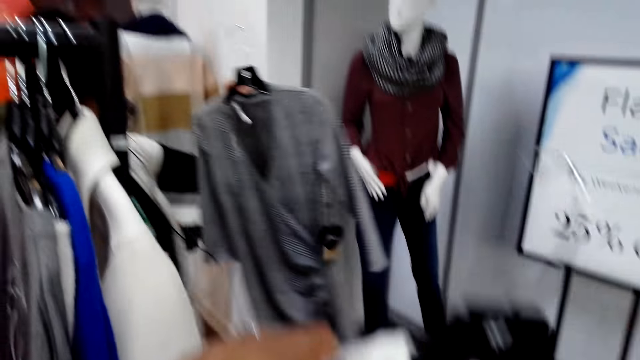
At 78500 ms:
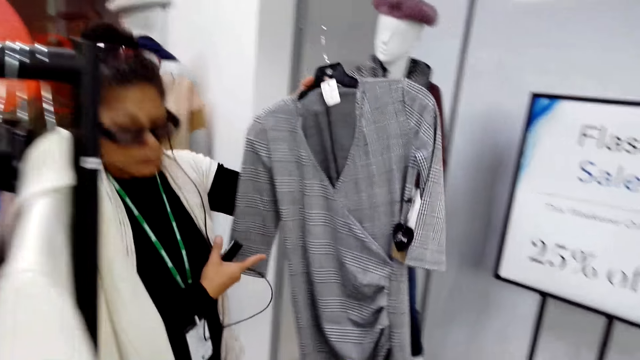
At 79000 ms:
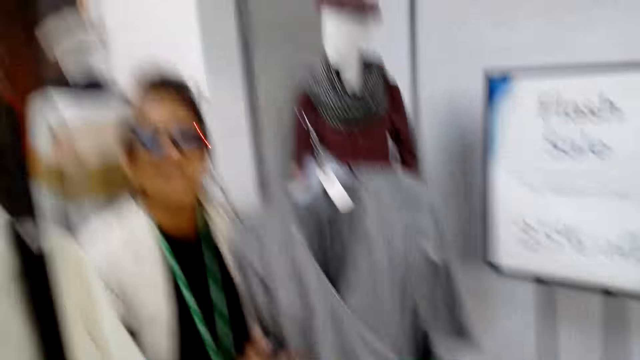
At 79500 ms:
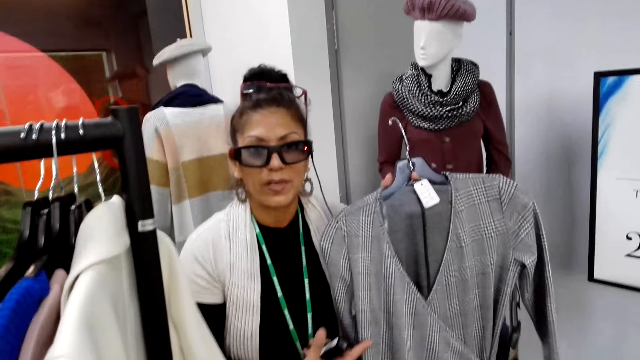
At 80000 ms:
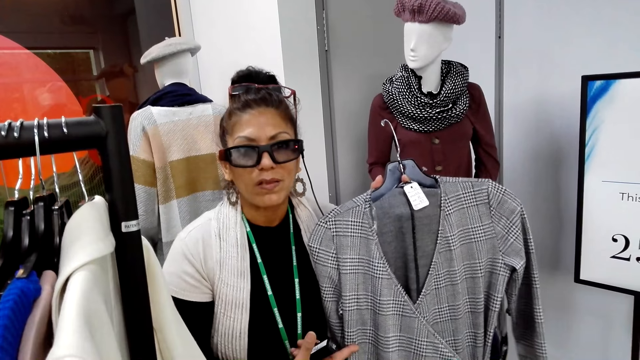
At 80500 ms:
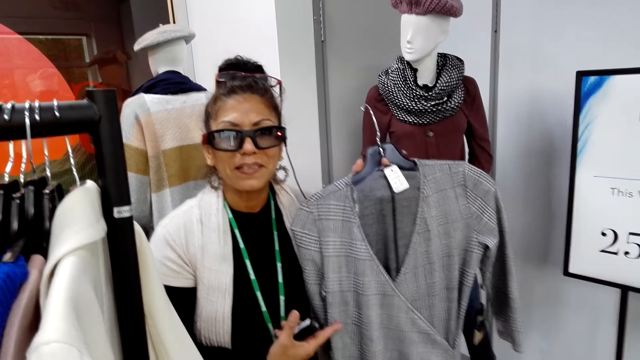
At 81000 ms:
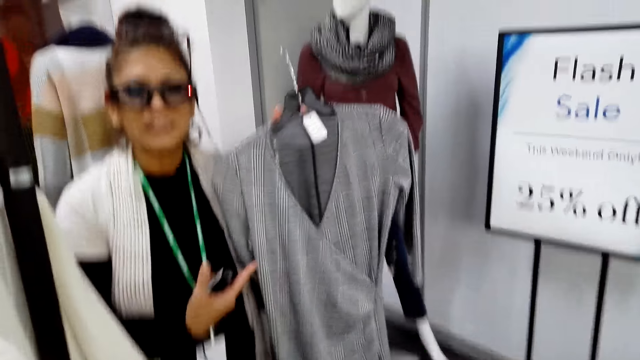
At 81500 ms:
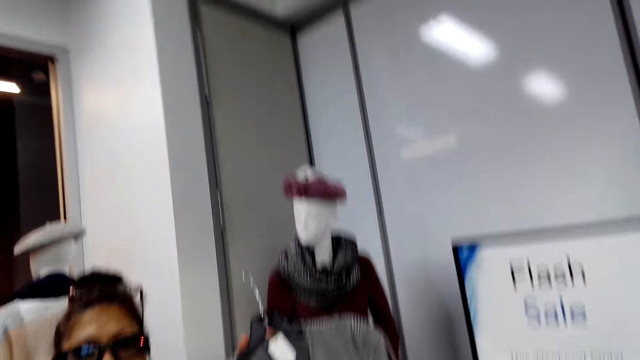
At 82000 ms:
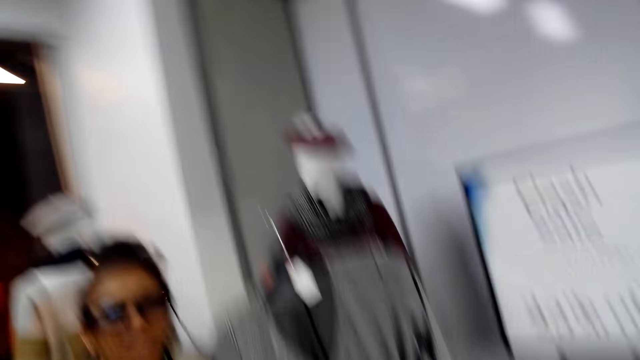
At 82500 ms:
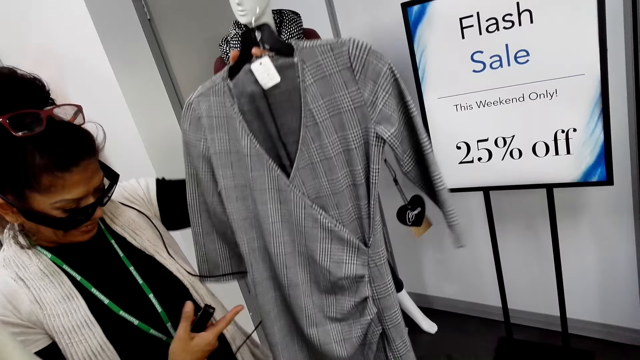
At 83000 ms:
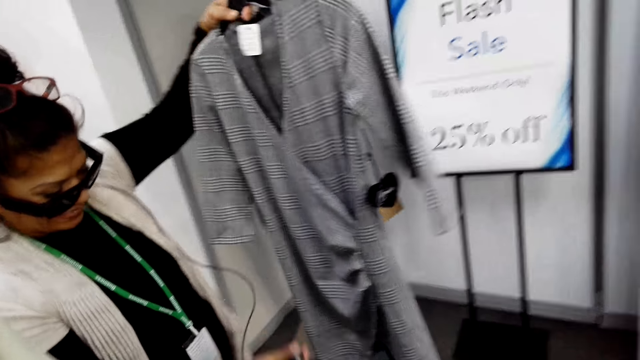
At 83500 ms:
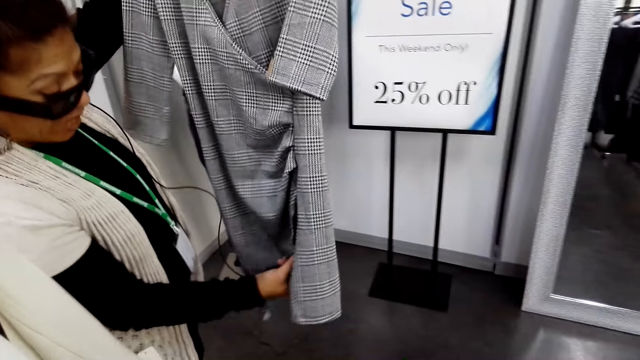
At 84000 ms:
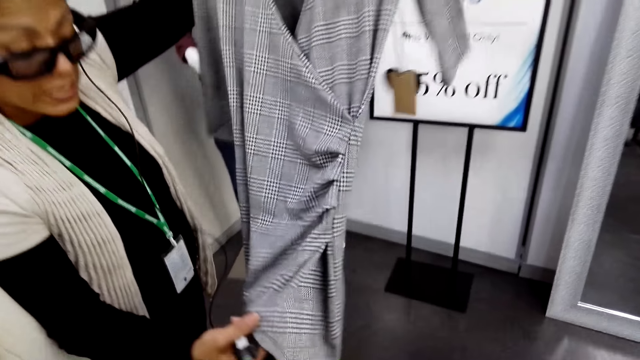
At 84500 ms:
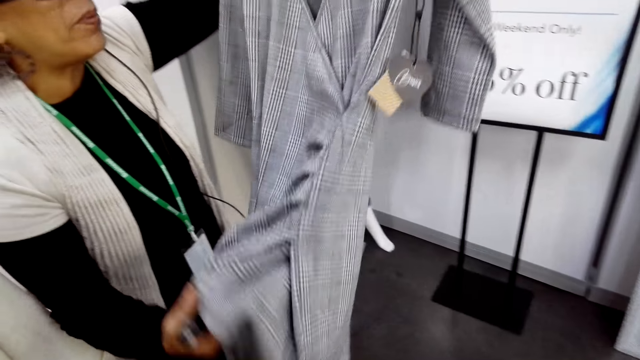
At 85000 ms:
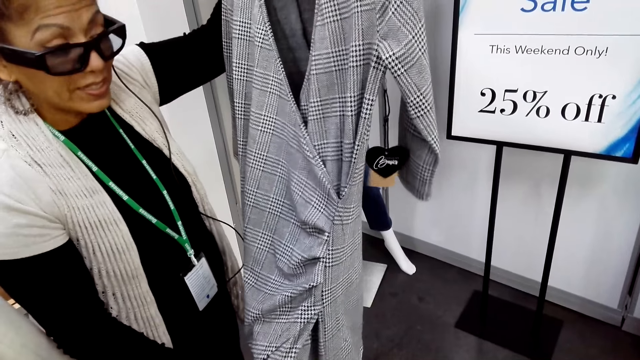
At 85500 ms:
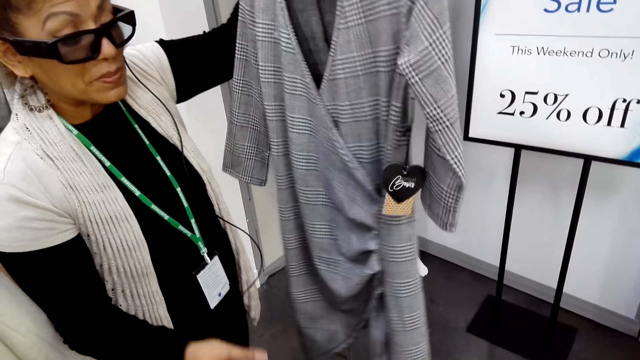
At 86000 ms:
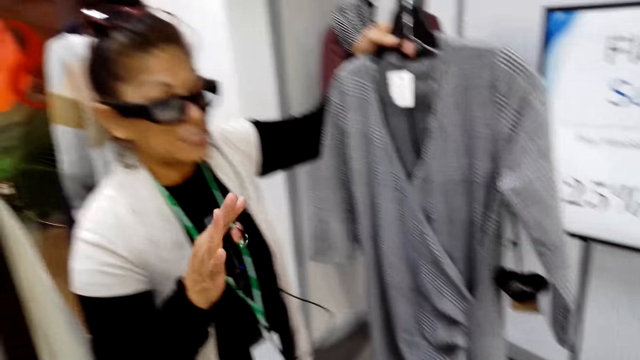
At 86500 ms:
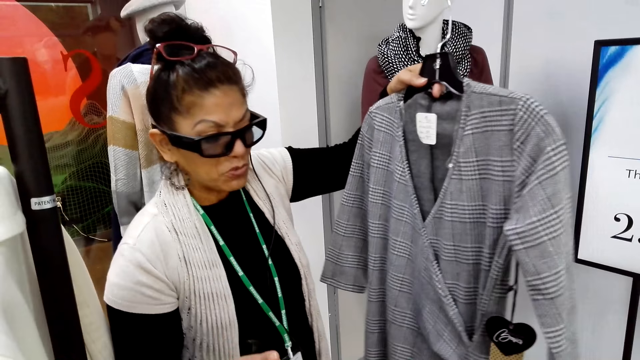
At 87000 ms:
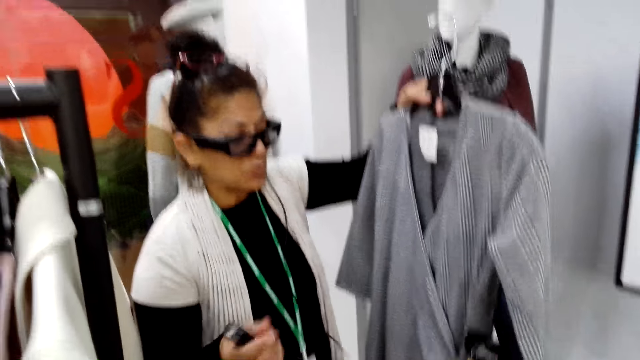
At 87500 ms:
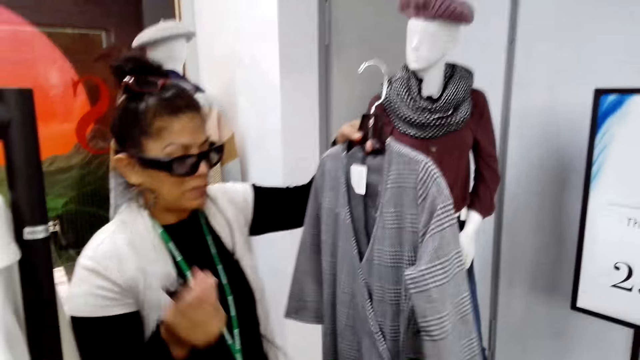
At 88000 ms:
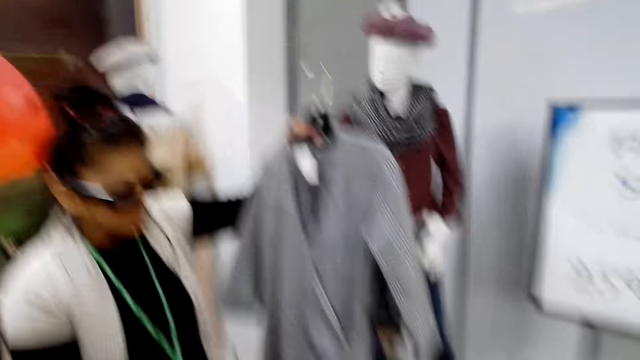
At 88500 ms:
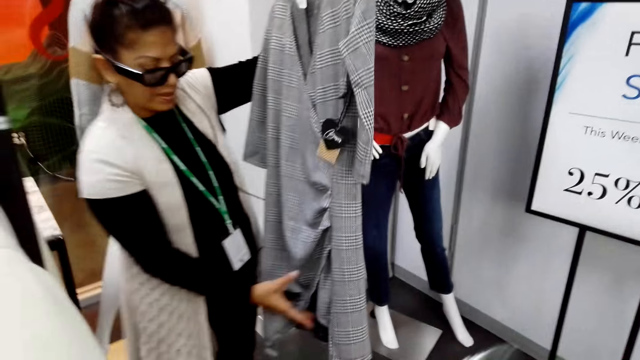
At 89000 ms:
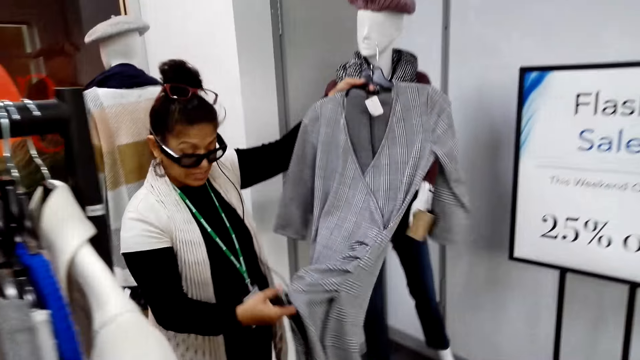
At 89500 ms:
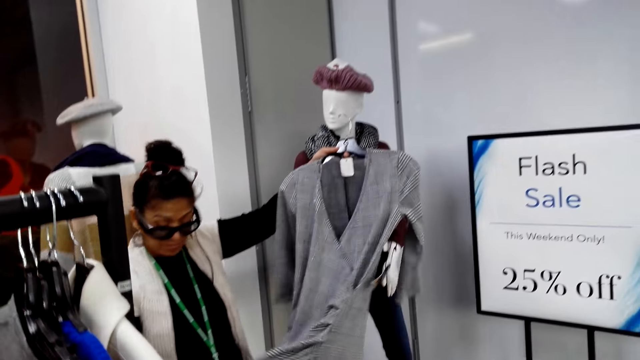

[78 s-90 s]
A woman shows a dress to the camera wearer. The woman holds a cloth on the hanger. The camera wearer turns to the side. The woman holds the cloth on the hanger. The woman gestures with a hand.

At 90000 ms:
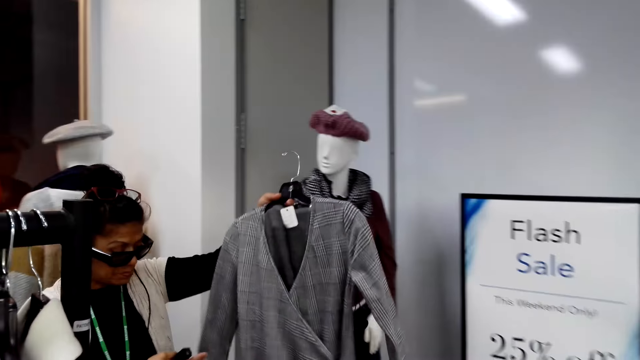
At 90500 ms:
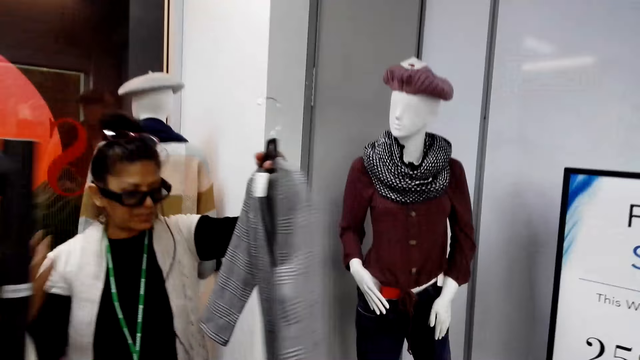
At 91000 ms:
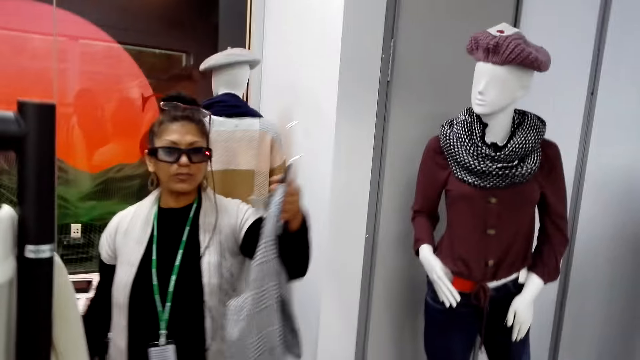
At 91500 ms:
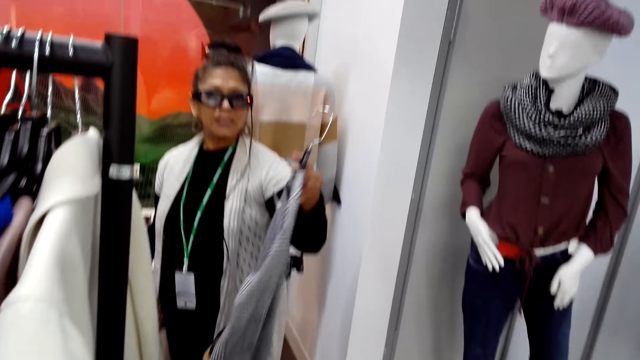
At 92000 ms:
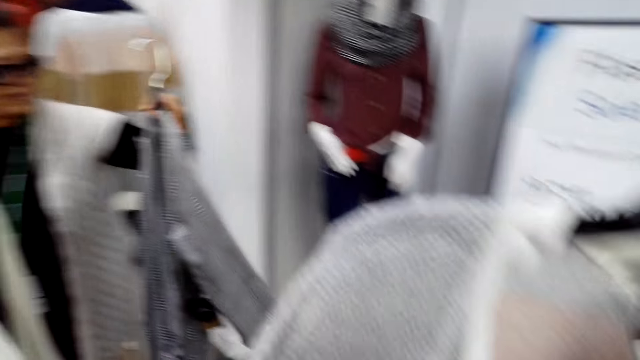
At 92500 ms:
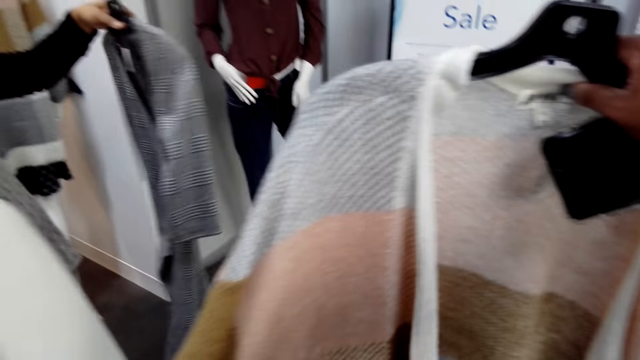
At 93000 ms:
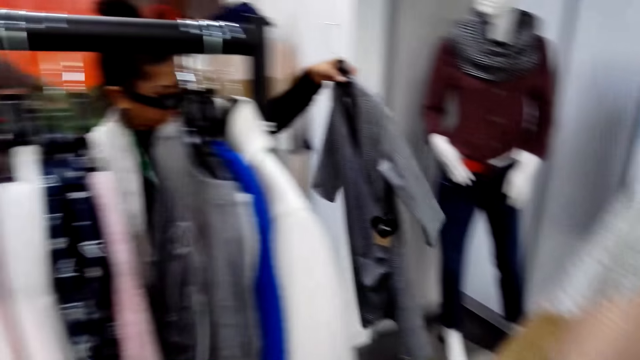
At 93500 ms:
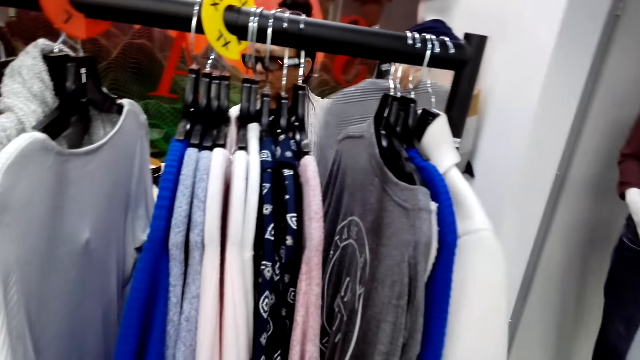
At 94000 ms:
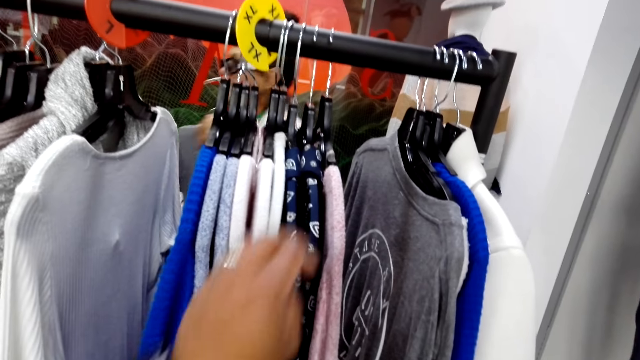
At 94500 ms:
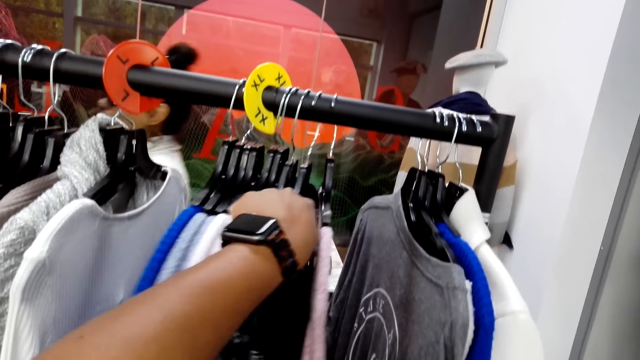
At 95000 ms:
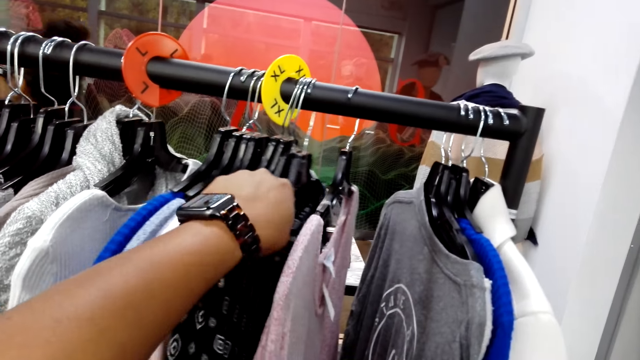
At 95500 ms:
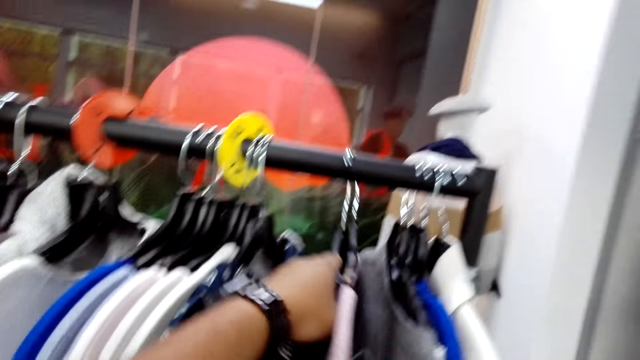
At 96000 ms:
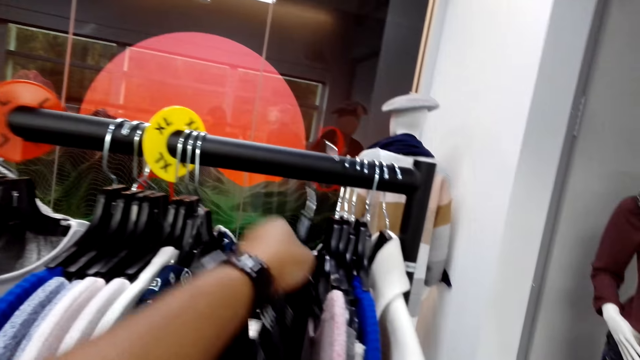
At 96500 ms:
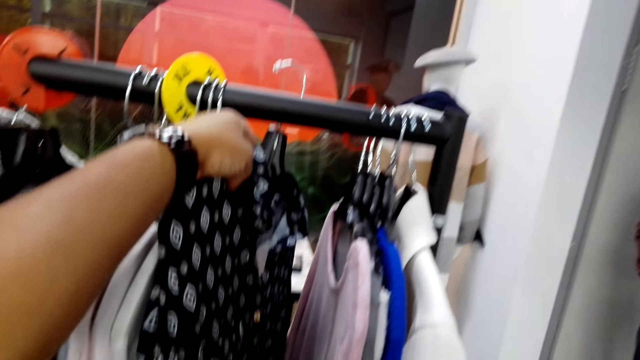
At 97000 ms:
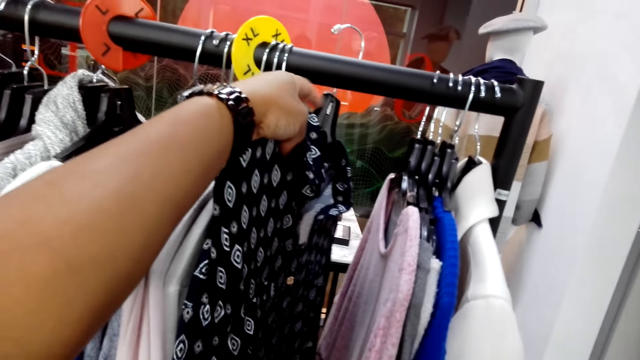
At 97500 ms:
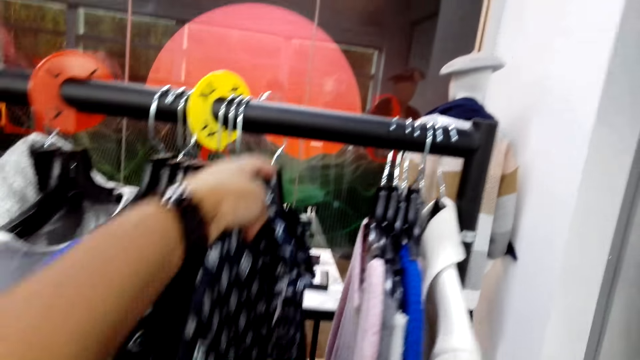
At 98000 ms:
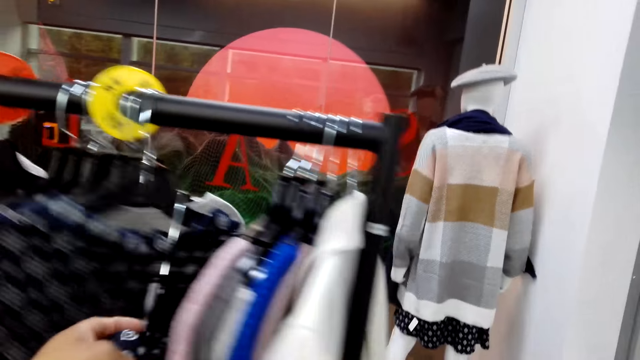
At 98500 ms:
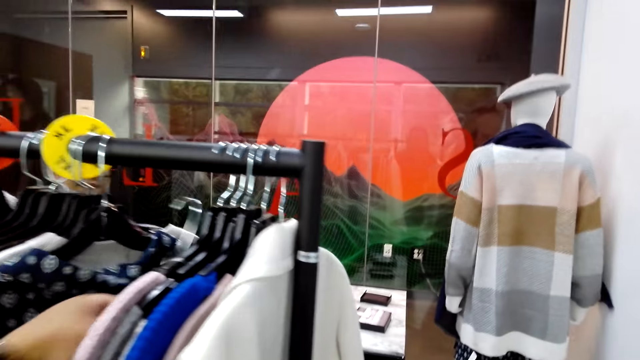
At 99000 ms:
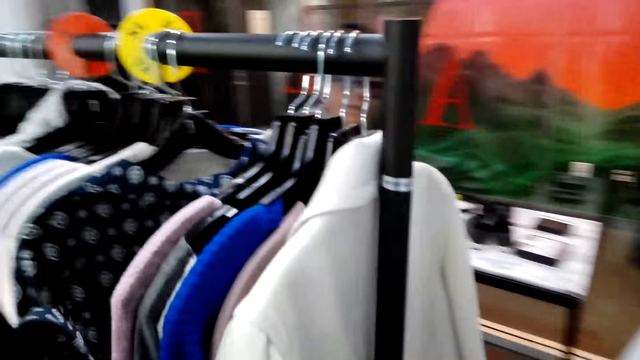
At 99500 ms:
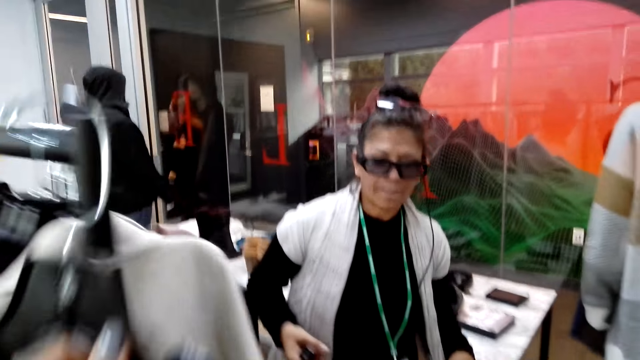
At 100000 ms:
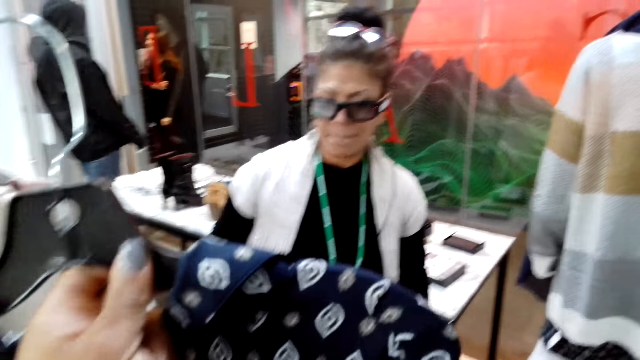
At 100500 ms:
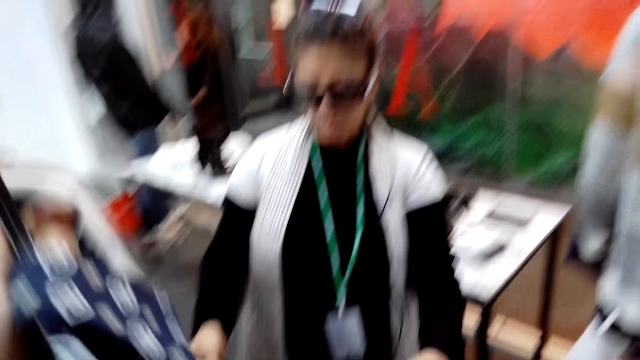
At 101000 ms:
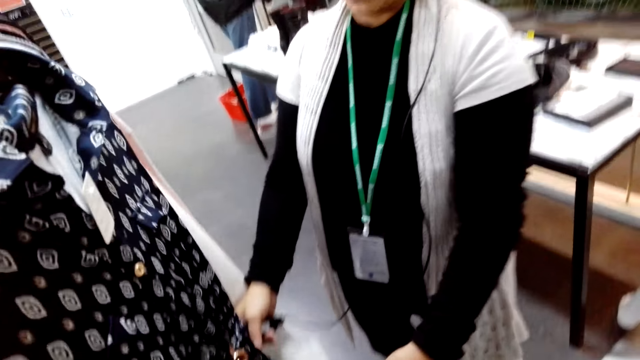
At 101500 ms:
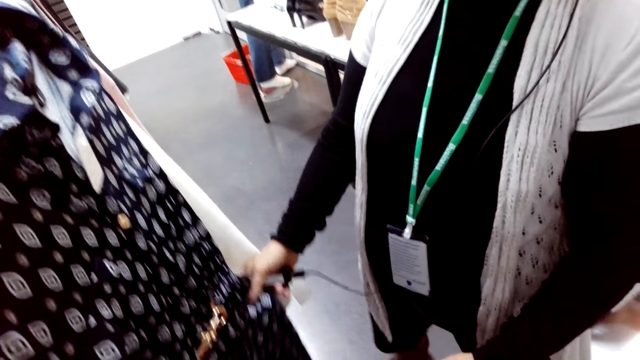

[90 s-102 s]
The camera wearer turns to the side. A woman walks around. The camera wearer checks clothes on a display rack. They hold a cloth on the hanger. They pick up a dress from the display rack. They turn to the side. They show the dress to the woman. They hold the cloth on the hanger. The woman examines the dress.
